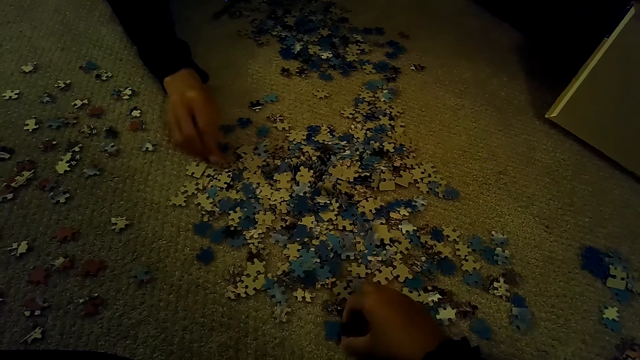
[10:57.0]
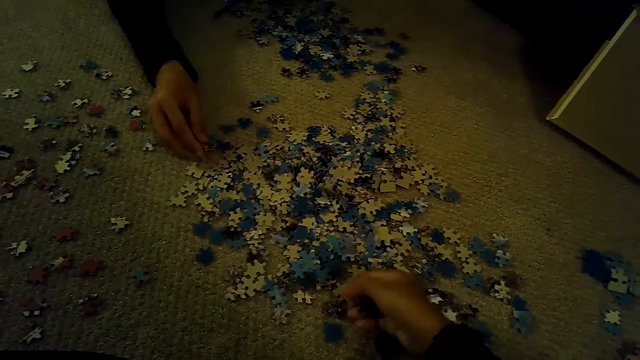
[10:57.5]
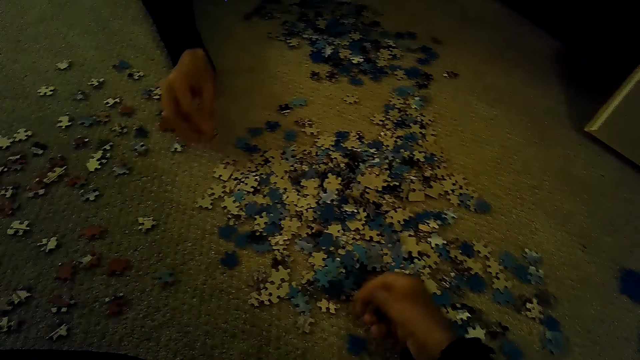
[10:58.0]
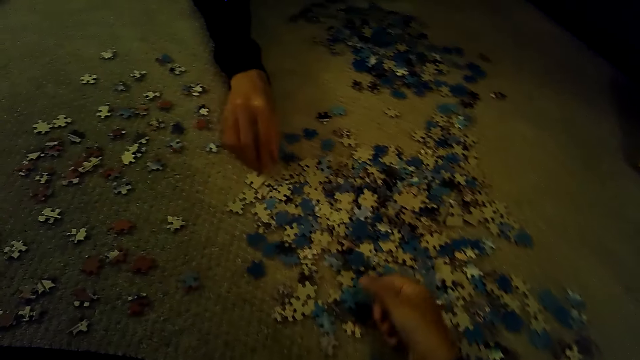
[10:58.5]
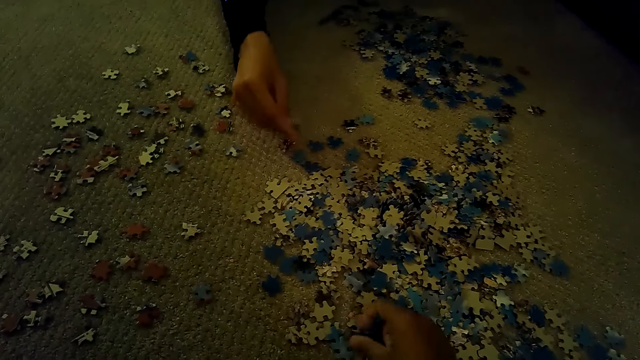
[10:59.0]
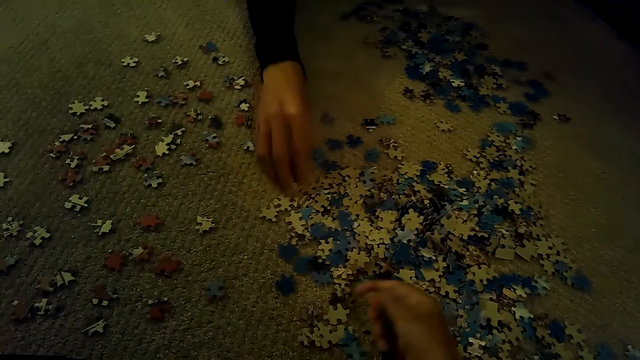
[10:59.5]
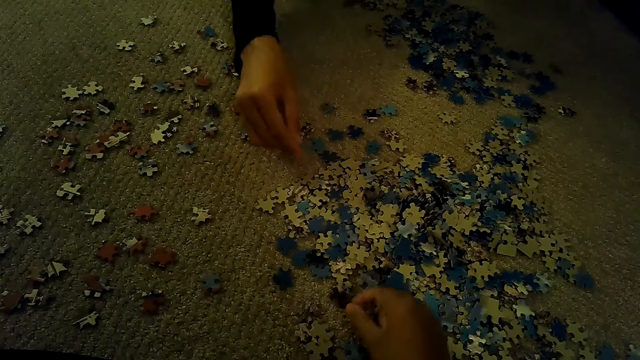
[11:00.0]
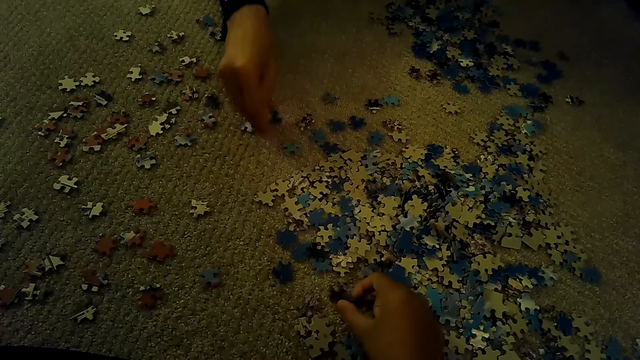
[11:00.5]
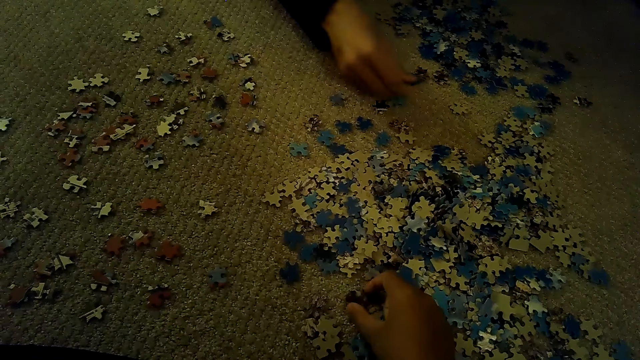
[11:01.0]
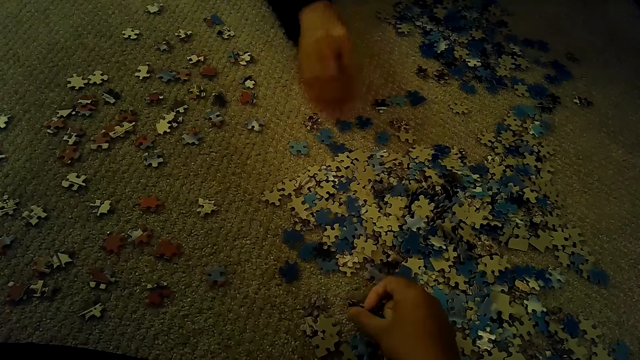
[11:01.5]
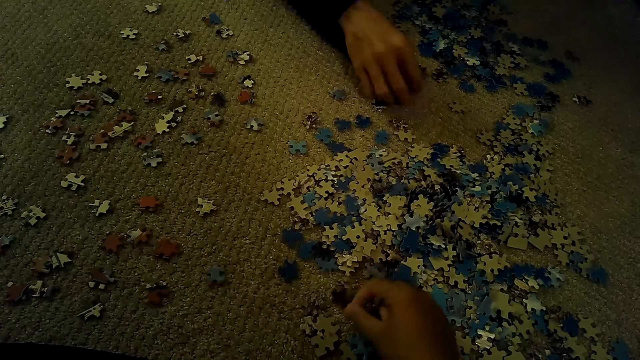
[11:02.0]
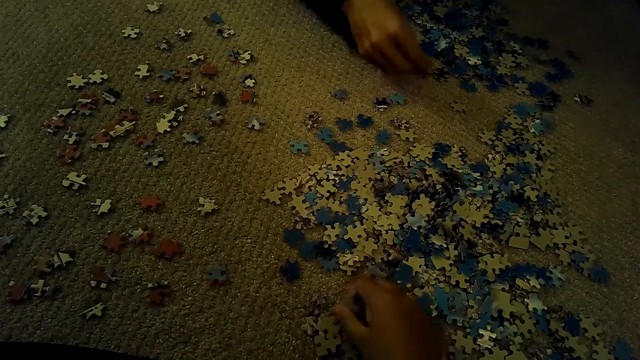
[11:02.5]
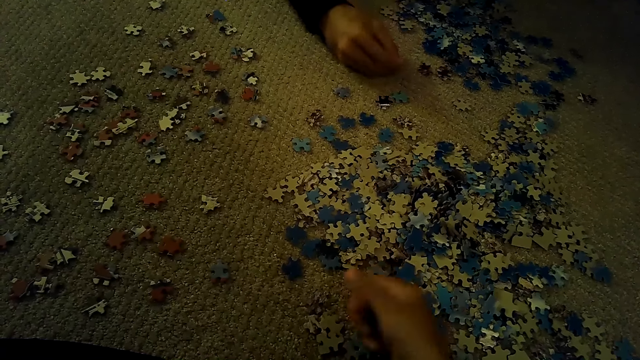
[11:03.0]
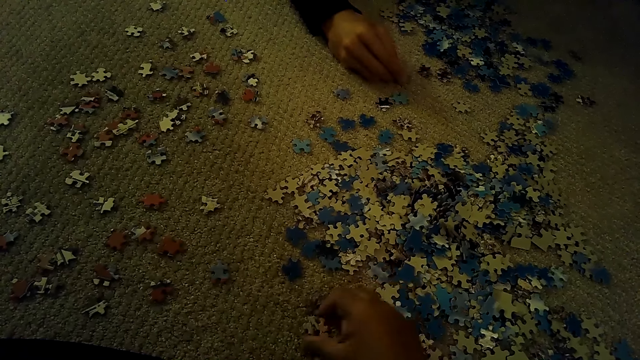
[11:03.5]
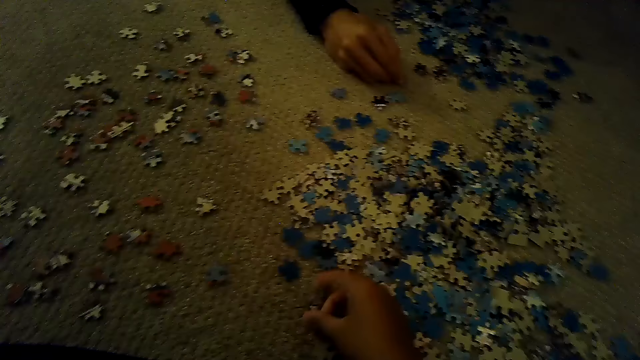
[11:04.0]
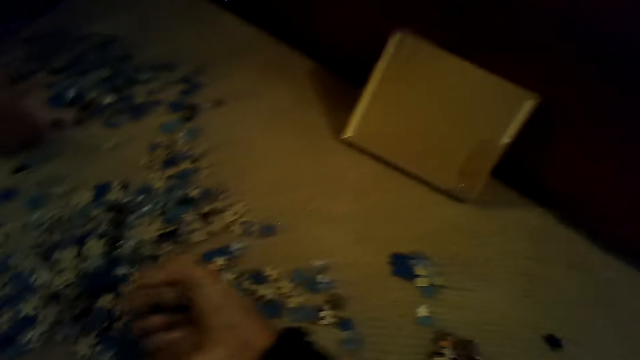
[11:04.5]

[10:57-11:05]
The camera wearer picks up jigsaw pieces.

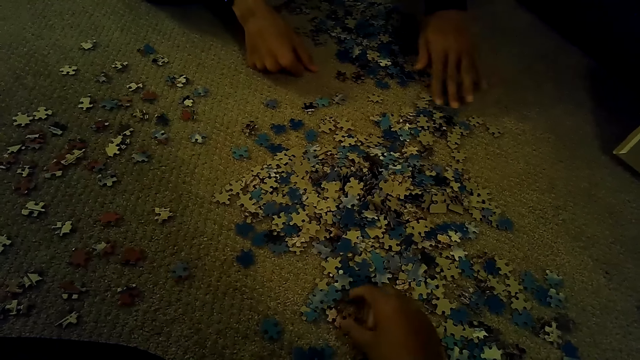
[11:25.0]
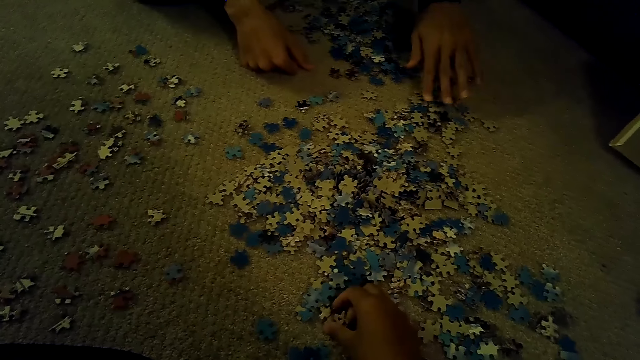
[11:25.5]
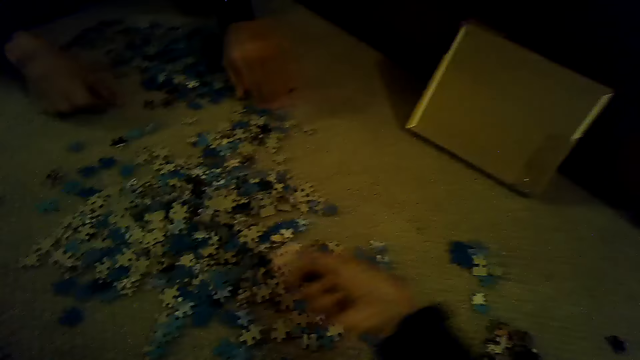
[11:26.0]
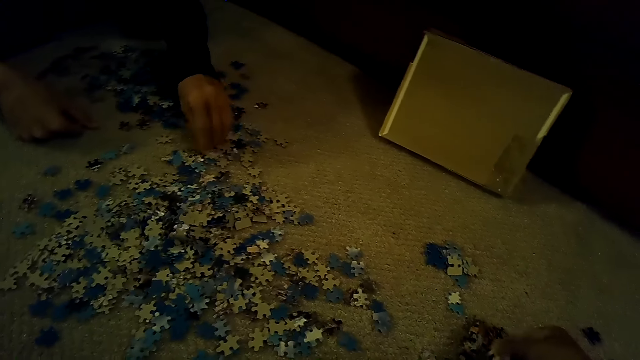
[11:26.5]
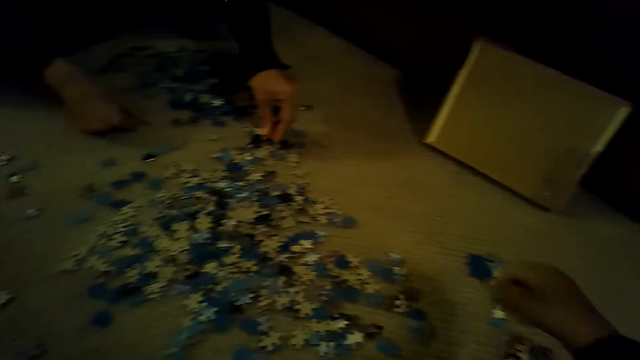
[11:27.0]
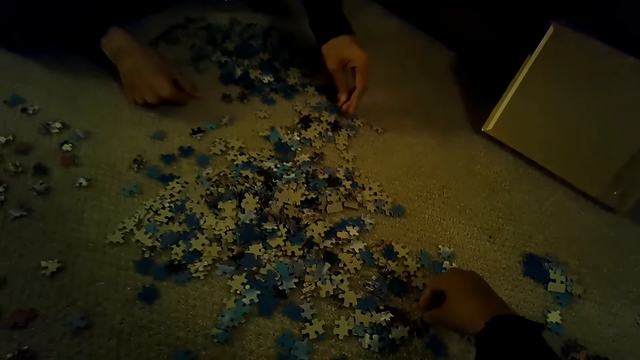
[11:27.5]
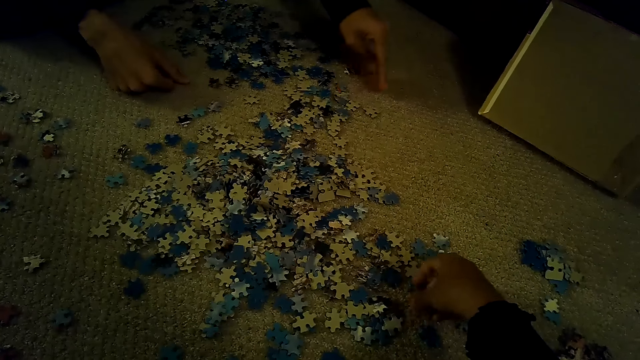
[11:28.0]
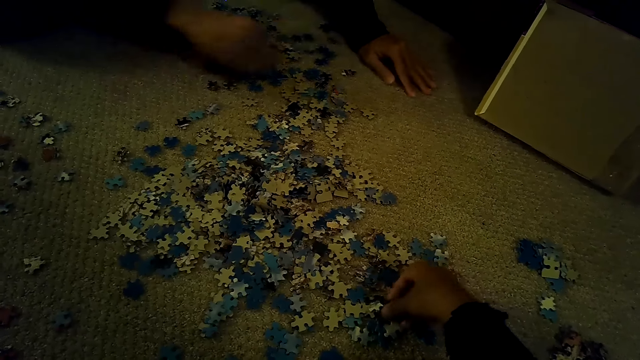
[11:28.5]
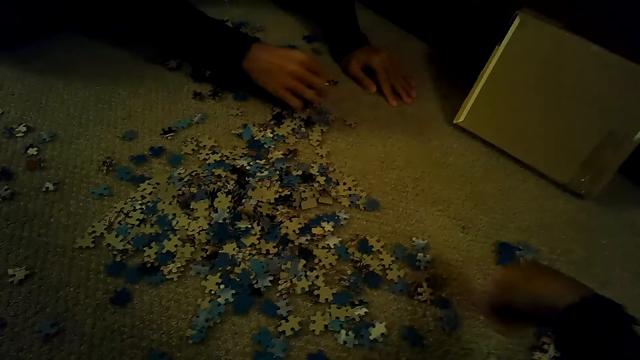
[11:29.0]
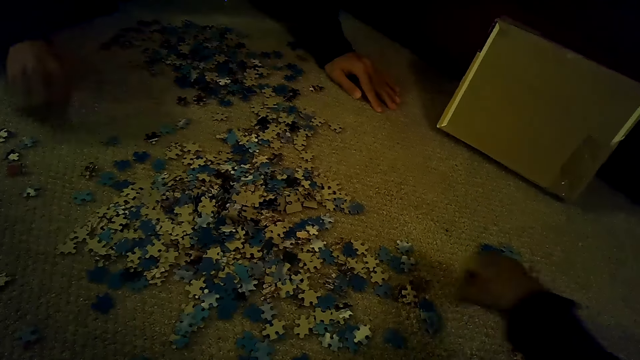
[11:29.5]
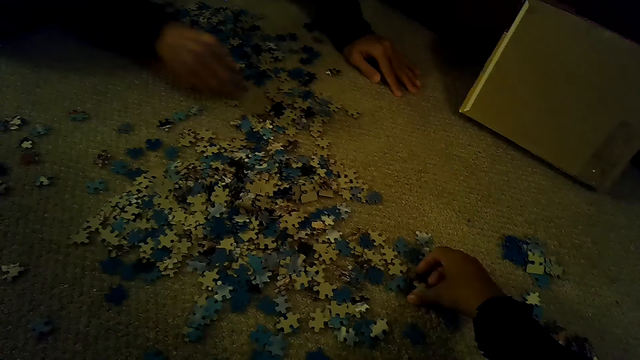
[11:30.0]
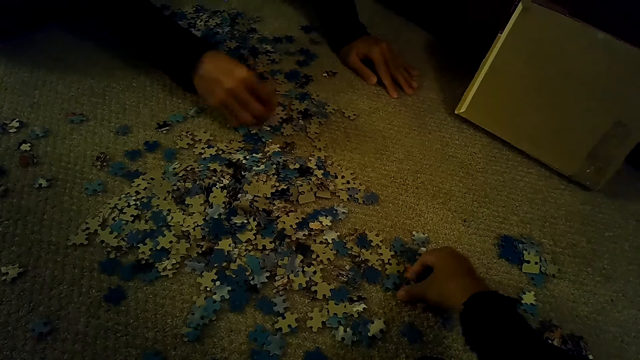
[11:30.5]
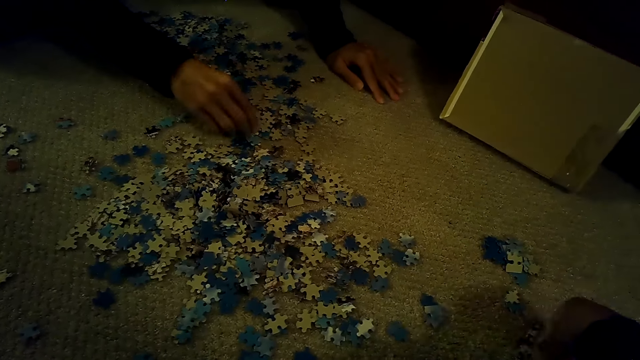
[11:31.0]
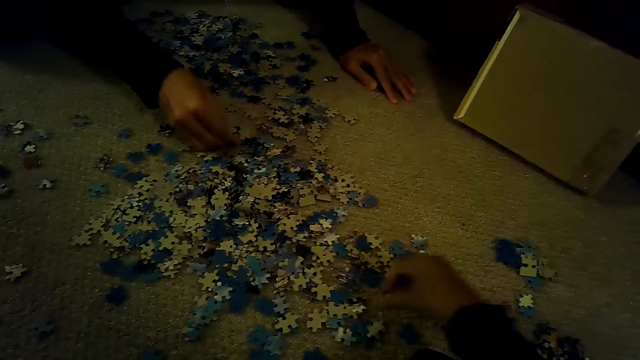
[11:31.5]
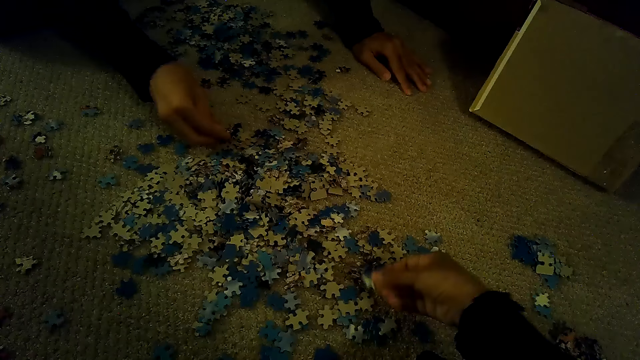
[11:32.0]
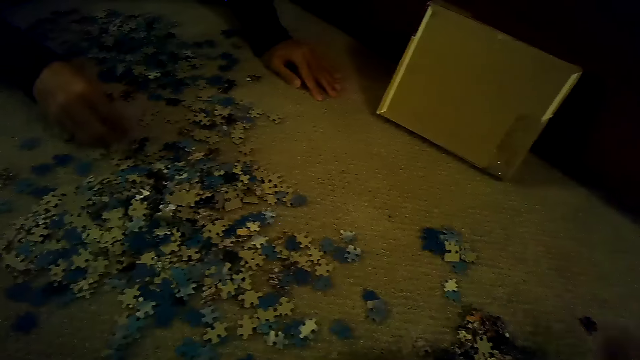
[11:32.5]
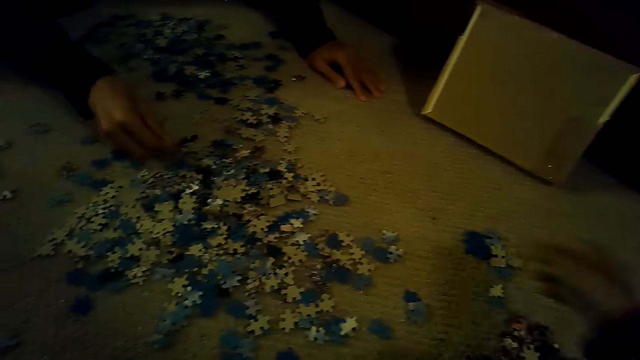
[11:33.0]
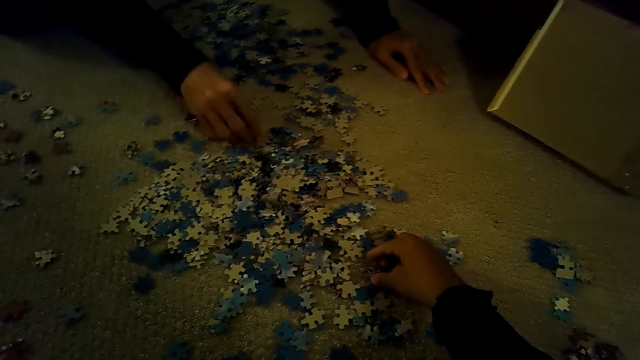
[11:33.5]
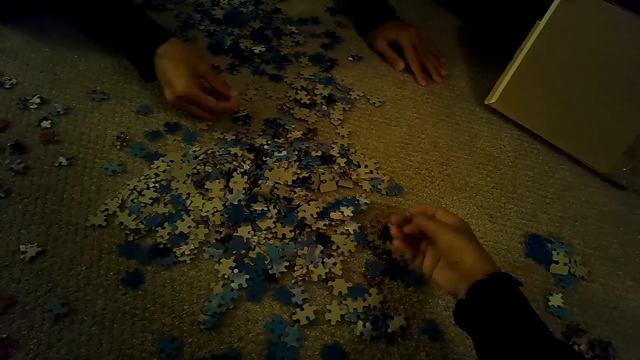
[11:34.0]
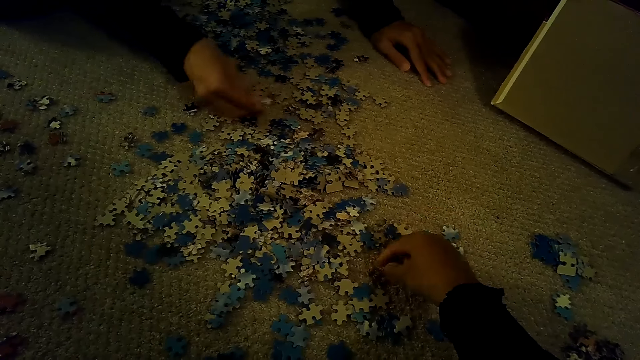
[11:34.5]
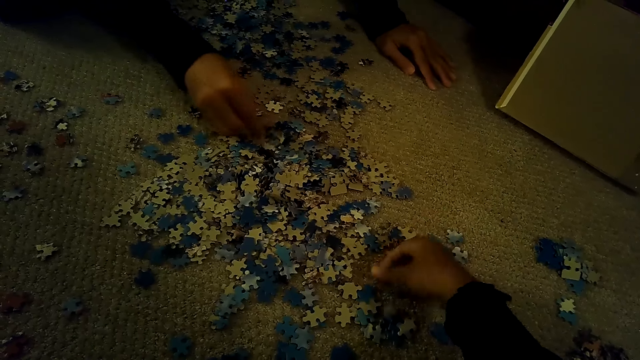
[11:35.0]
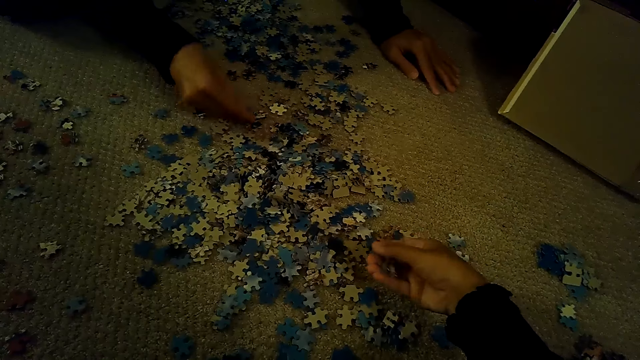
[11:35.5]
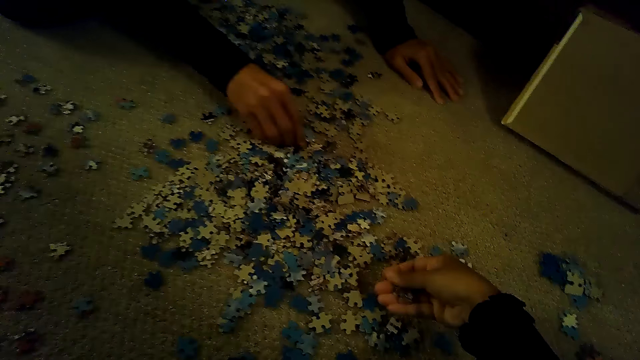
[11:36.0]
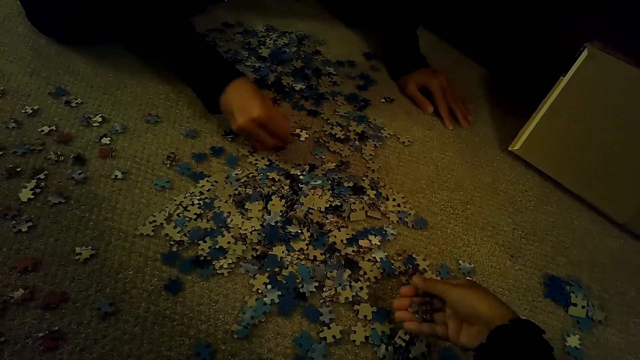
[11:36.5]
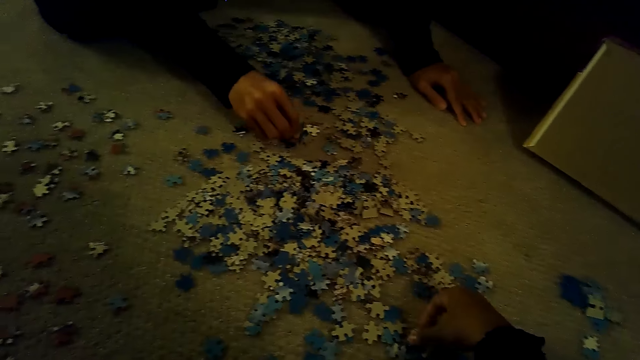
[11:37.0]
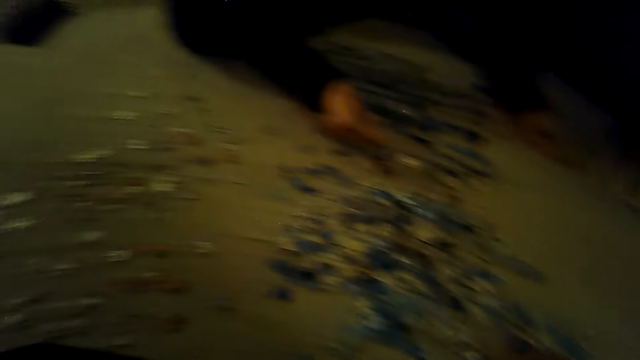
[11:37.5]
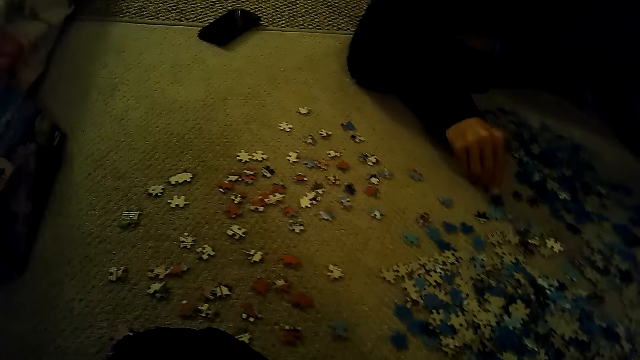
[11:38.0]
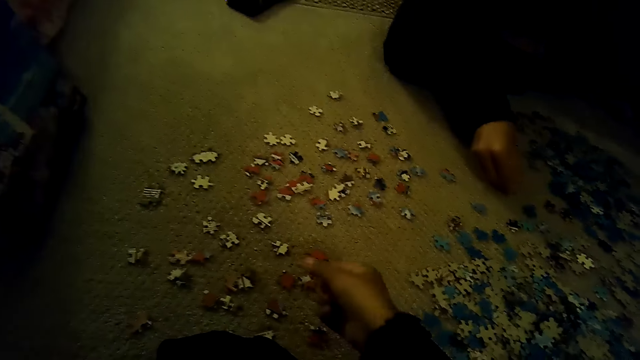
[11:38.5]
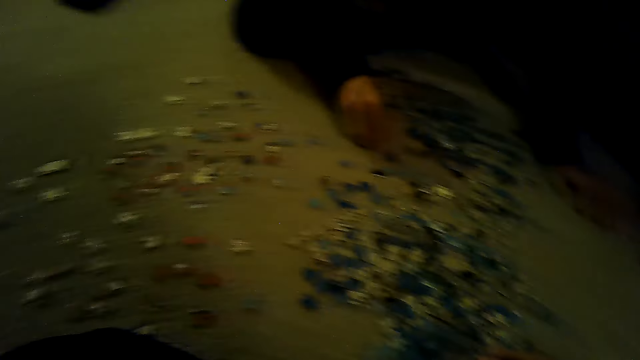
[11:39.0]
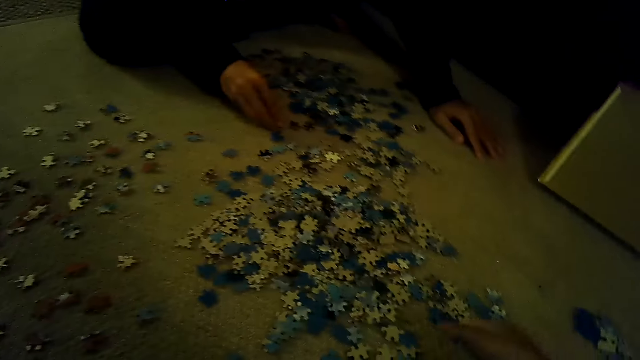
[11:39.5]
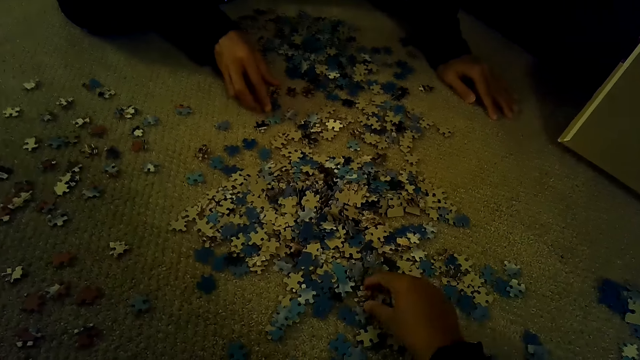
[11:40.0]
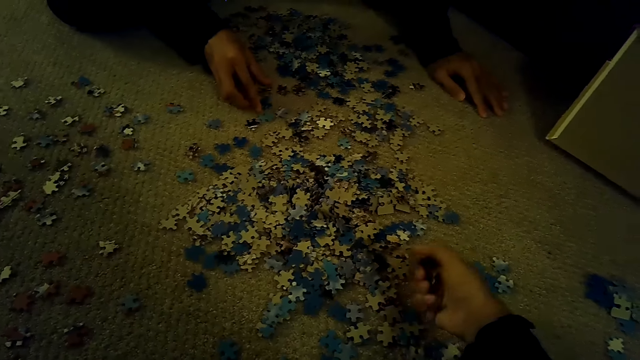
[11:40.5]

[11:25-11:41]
The camera wearer plays a jigsaw puzzle game. A man plays the jigsaw puzzle game. The camera wearer picks up jigsaw pieces.
